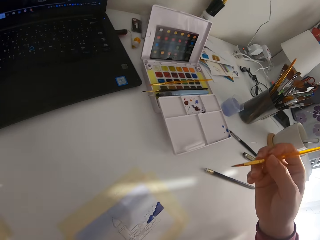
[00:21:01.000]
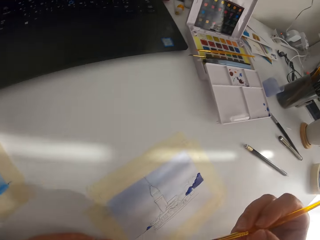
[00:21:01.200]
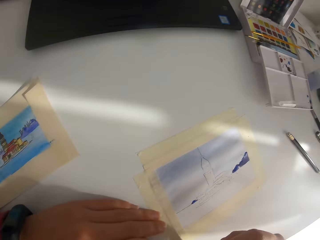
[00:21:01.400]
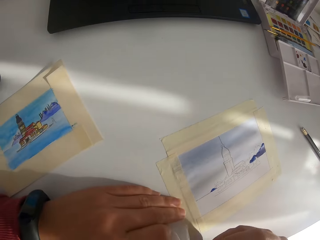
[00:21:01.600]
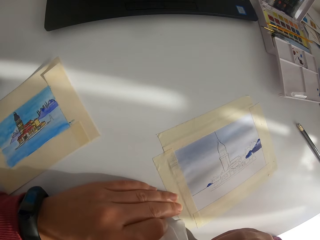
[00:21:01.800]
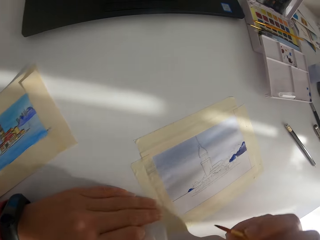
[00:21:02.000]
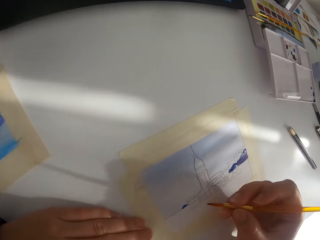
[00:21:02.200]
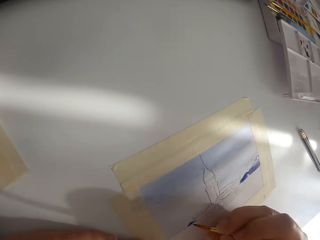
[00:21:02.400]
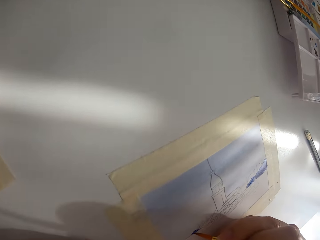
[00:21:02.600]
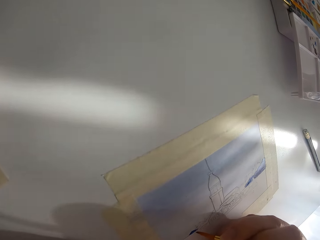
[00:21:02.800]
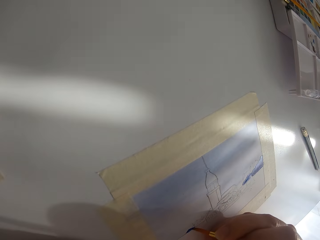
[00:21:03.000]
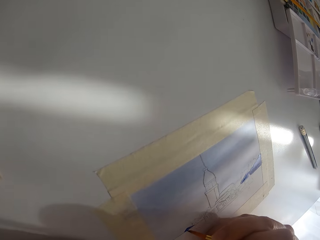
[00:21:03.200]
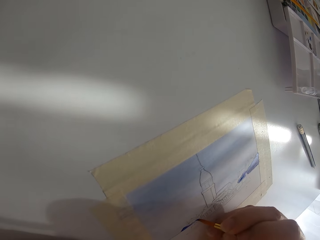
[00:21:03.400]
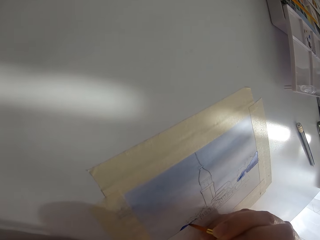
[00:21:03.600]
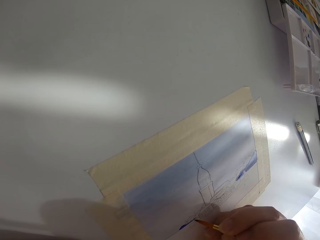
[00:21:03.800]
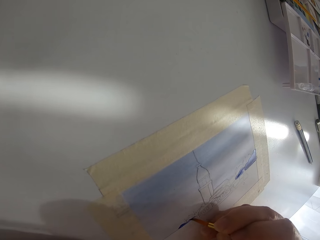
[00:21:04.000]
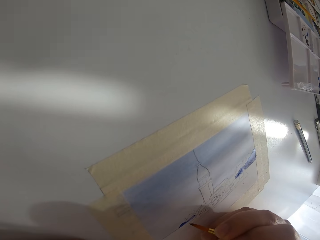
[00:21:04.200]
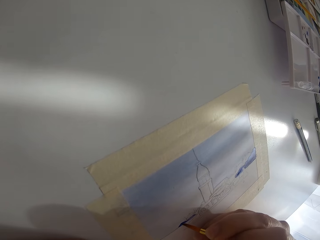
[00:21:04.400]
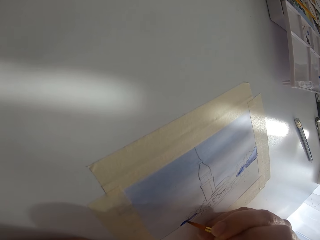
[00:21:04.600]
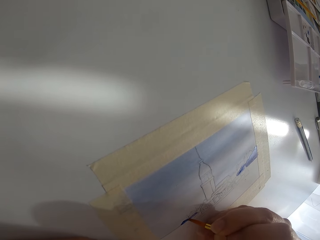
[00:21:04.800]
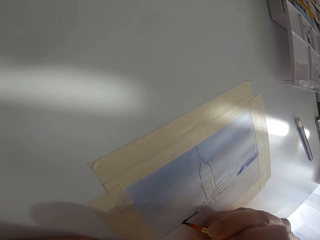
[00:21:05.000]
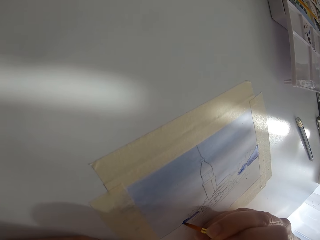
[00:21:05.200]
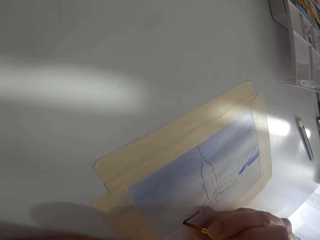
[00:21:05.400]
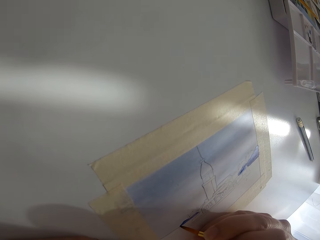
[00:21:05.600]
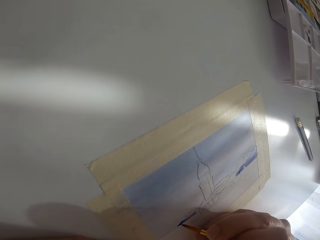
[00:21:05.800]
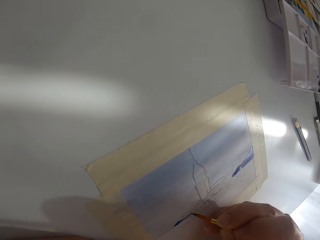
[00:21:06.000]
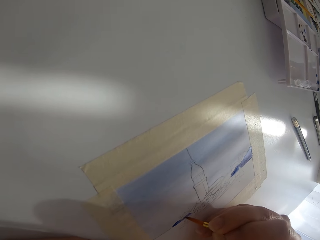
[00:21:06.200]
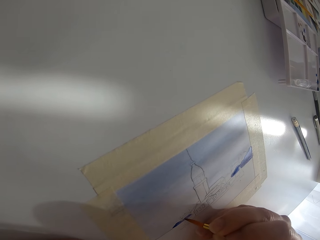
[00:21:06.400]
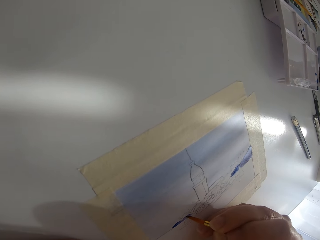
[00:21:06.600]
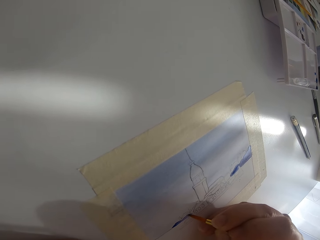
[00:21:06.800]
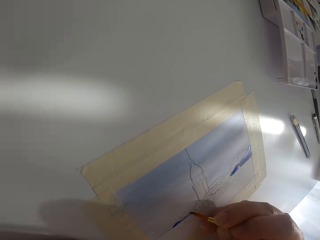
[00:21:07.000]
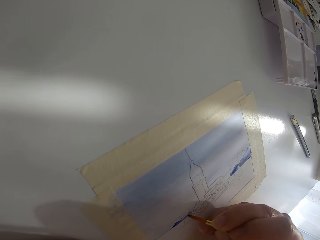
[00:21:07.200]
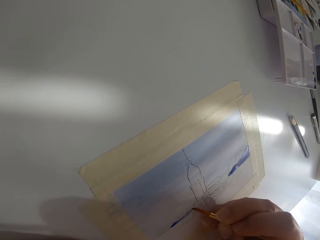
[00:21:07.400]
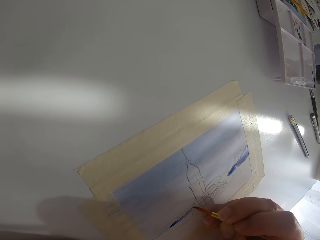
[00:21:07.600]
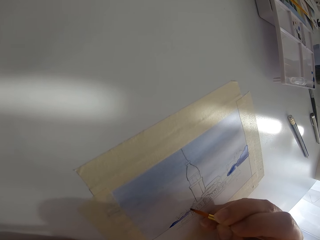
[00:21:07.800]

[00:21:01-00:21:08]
The camera wearer dips the paint brush in water. They wipe the paint brush on tissue paper.

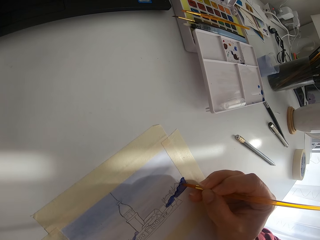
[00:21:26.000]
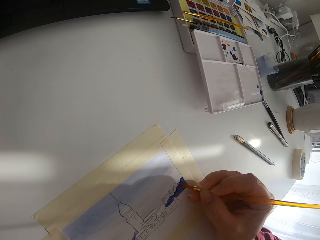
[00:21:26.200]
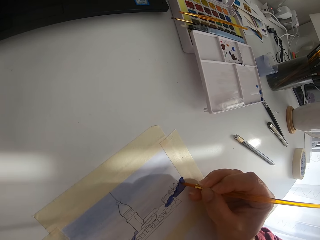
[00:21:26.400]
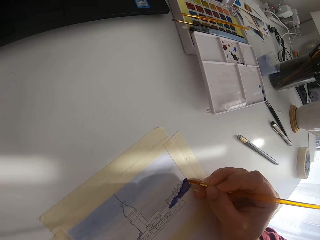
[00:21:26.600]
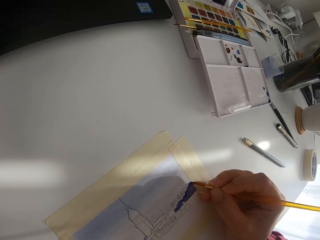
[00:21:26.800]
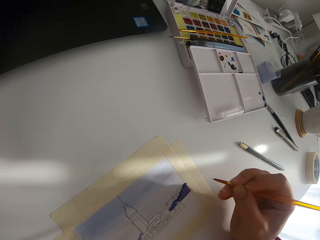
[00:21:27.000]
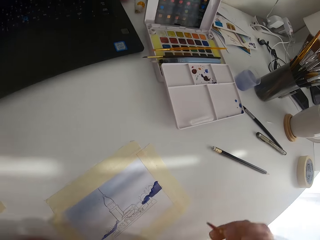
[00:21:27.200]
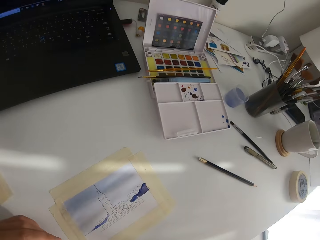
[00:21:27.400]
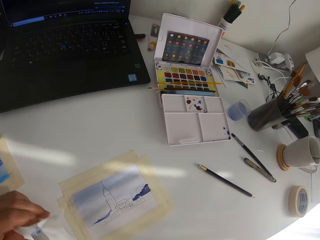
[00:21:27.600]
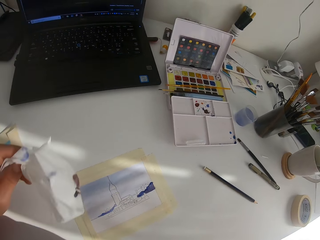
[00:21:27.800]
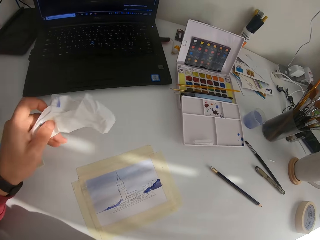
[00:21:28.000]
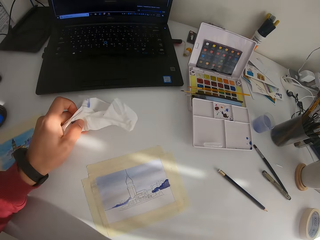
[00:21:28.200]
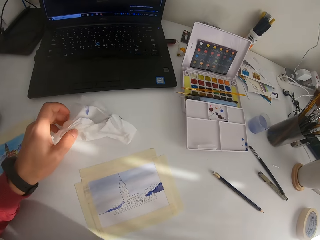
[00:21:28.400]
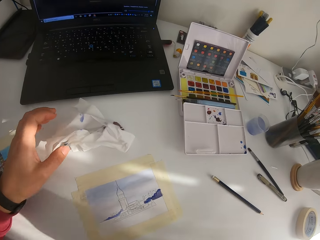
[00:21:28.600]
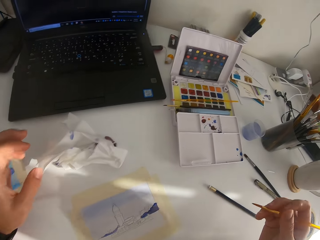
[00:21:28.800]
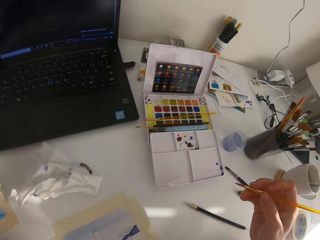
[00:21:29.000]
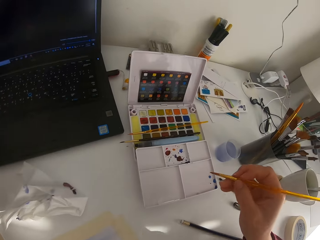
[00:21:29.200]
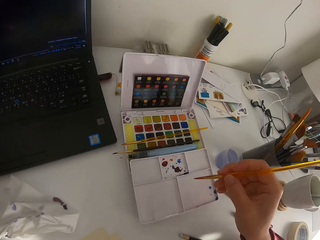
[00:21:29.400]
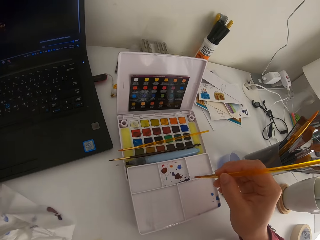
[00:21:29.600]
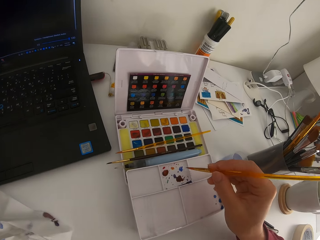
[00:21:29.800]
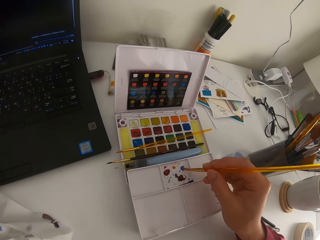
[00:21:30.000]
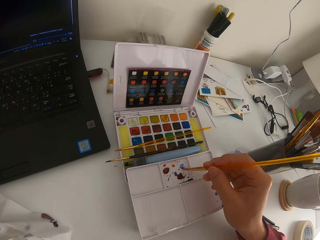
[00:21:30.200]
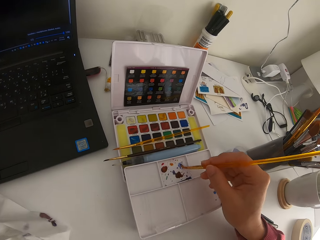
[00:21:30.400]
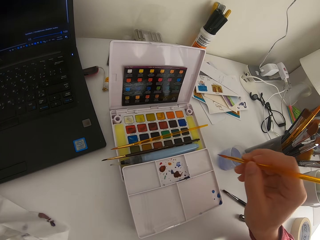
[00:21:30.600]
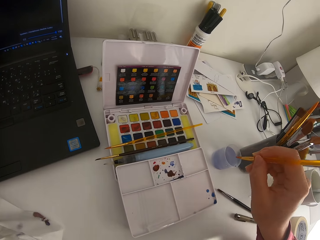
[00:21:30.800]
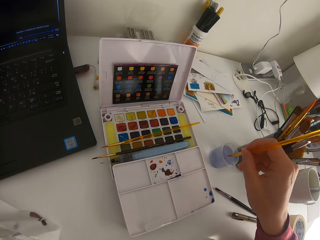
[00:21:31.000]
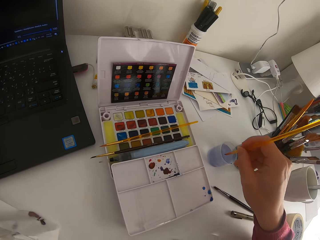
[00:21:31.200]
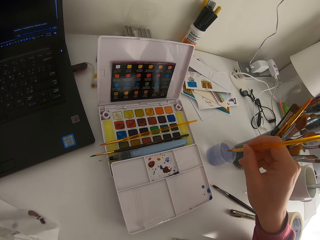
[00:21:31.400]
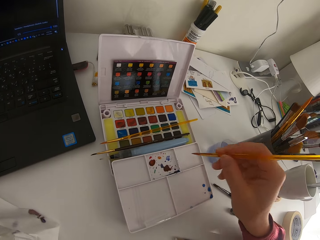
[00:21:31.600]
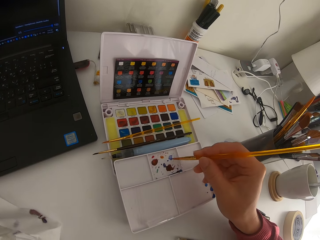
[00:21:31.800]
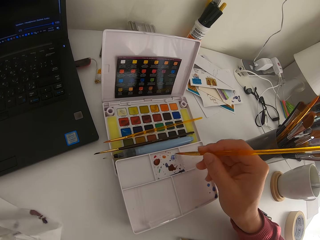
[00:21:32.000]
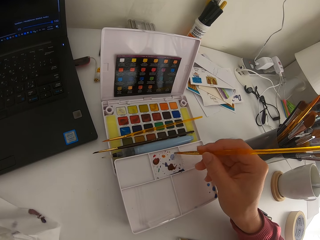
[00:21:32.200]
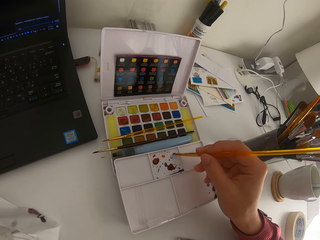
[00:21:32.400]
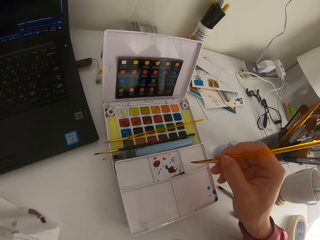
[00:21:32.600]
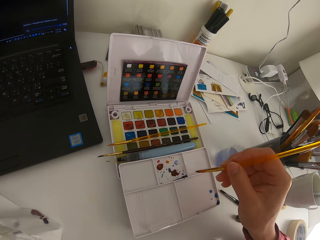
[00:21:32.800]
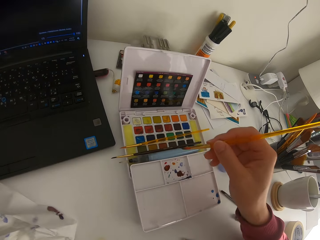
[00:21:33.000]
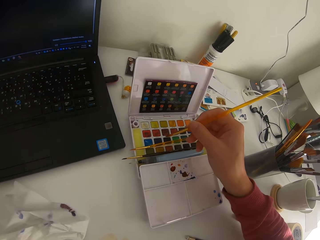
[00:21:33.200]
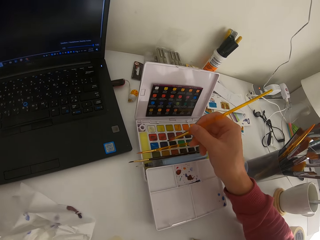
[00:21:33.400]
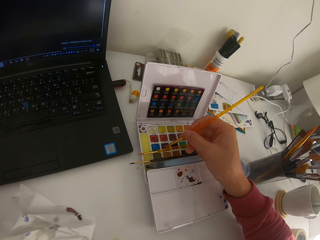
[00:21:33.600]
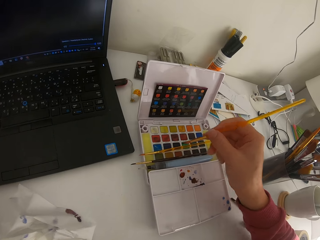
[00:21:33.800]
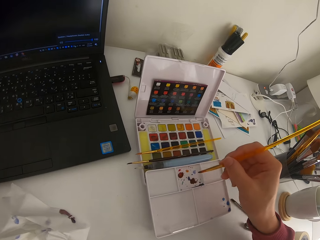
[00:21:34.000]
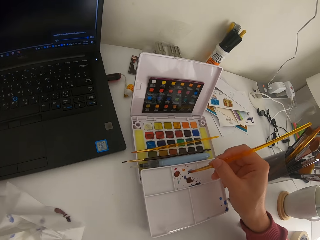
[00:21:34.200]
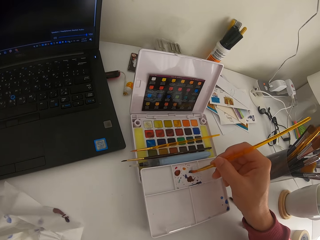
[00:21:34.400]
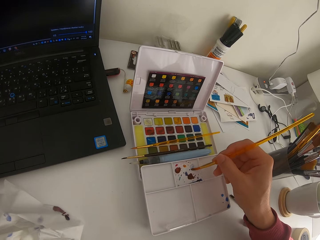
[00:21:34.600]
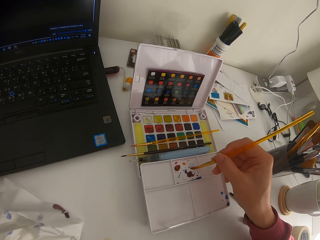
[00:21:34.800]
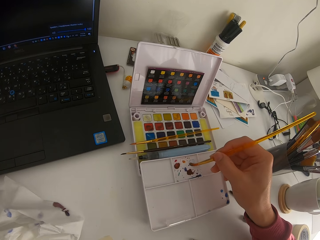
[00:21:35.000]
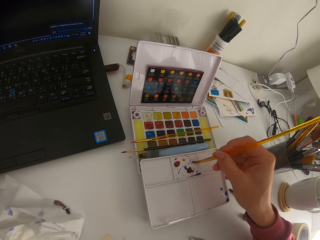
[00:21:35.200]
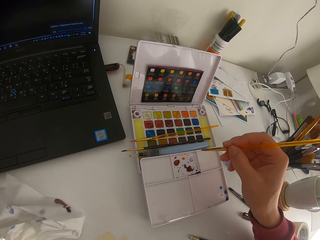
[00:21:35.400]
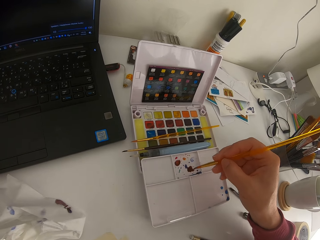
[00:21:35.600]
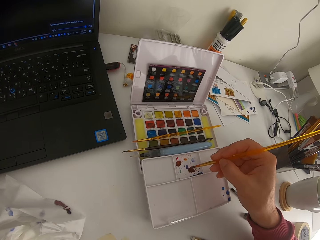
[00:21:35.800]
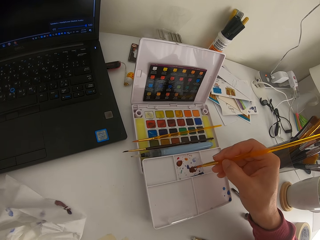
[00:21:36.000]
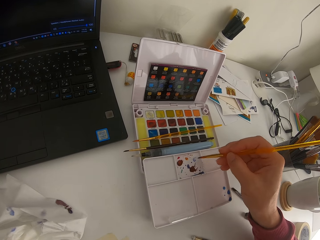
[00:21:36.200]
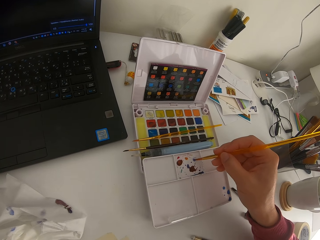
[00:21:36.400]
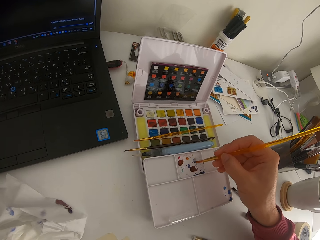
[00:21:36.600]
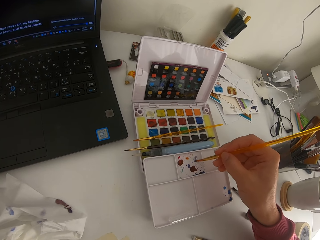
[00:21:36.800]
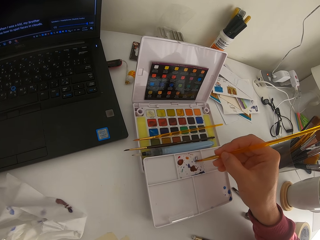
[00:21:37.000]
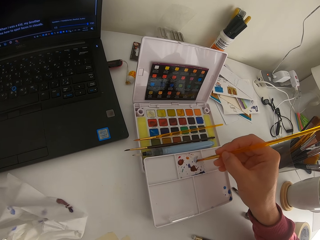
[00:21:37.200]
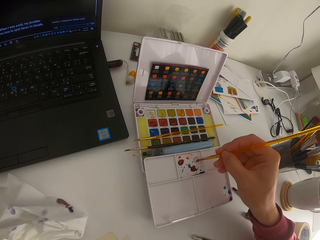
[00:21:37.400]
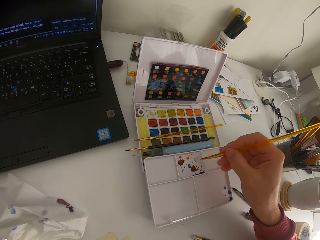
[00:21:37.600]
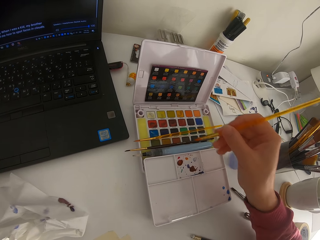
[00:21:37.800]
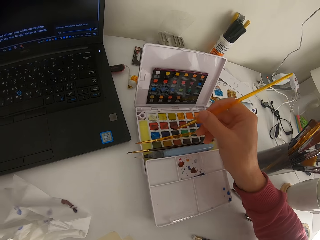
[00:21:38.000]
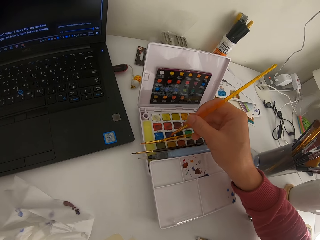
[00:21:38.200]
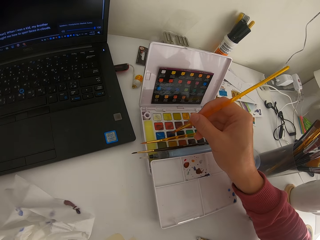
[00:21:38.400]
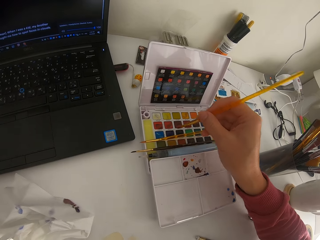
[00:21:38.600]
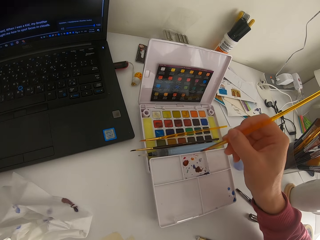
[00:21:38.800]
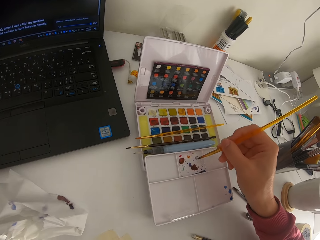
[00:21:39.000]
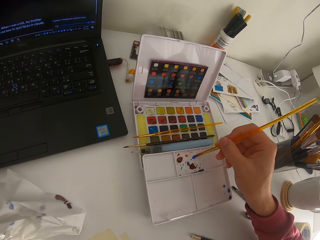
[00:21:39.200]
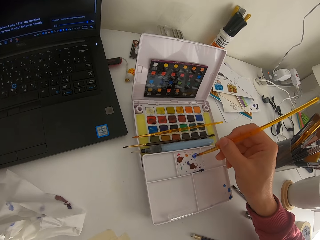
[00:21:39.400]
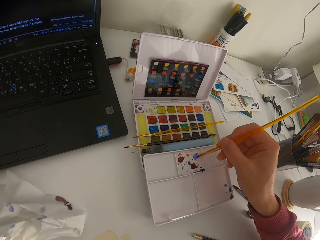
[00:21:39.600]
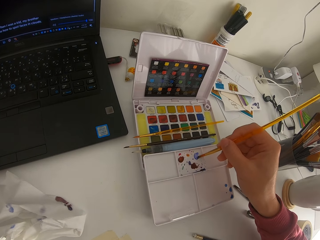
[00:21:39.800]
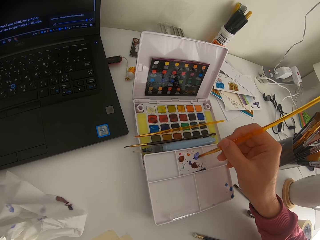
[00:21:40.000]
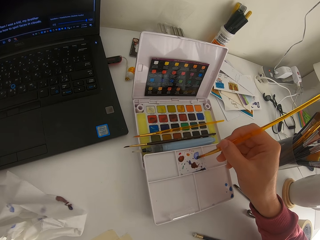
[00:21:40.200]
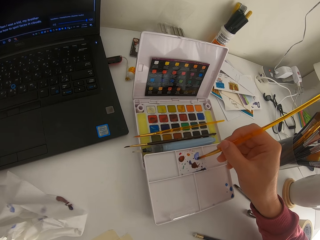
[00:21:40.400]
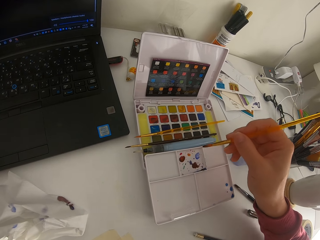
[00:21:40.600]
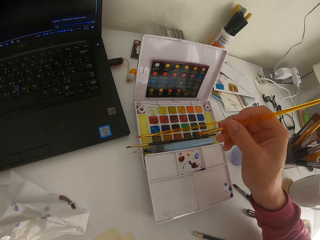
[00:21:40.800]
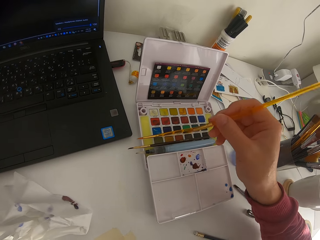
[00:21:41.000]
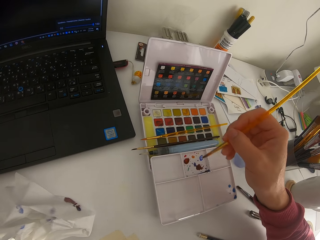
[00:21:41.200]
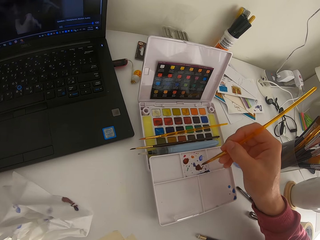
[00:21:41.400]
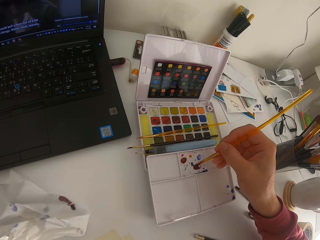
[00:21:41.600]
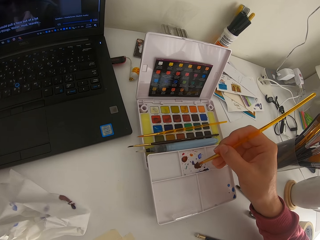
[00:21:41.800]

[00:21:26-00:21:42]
The camera wearer paints on paper. They put the tissue paper down. They mix paint on the palette. They dip the paint brush in water. They mix paint on the palette. They touch the paint brush on solid watercolor. They mix paint on the palette. They touch the paint brush on the solid watercolor.
